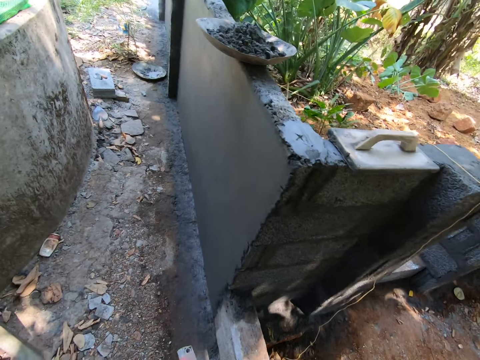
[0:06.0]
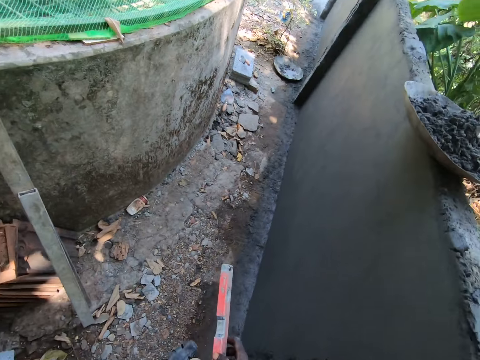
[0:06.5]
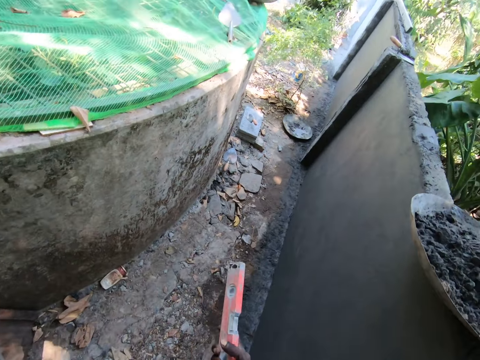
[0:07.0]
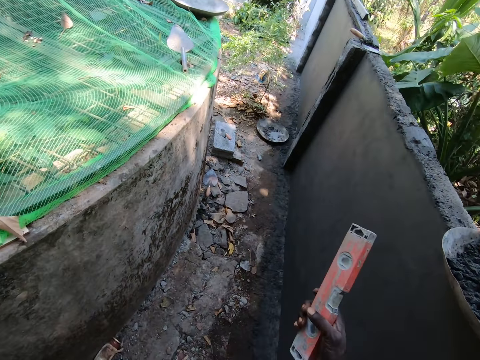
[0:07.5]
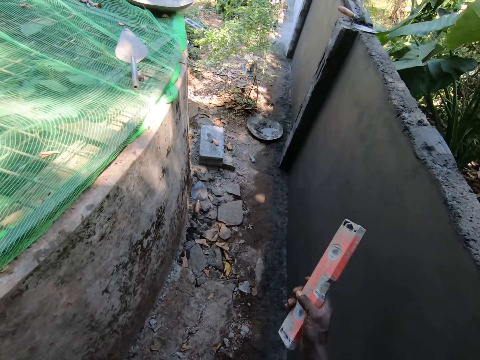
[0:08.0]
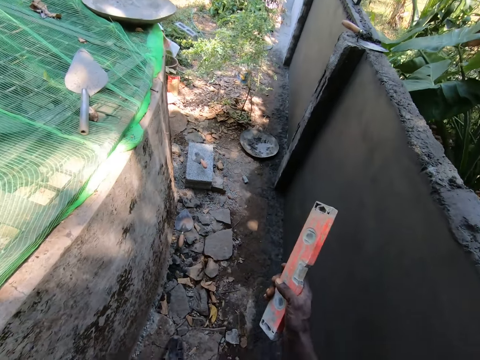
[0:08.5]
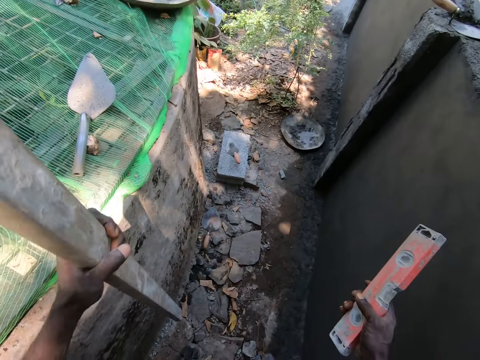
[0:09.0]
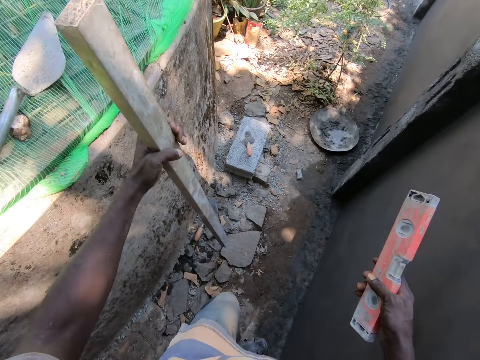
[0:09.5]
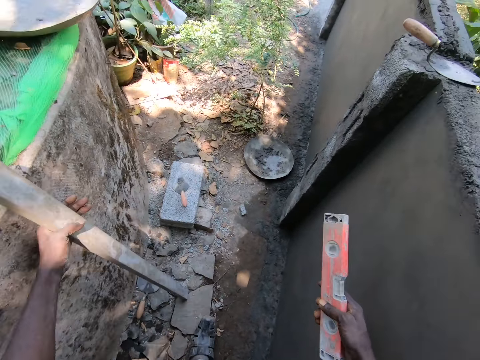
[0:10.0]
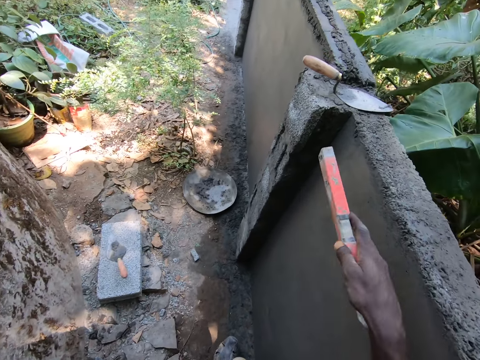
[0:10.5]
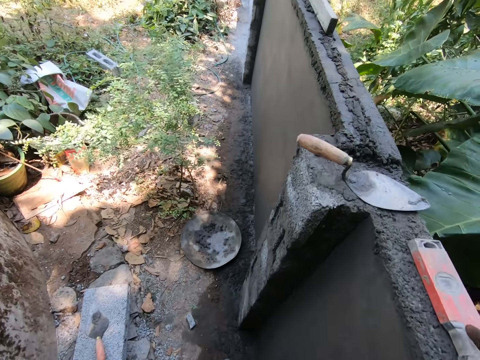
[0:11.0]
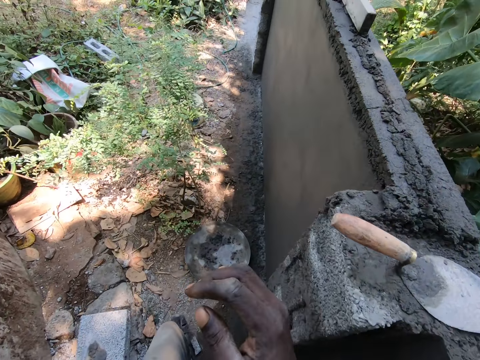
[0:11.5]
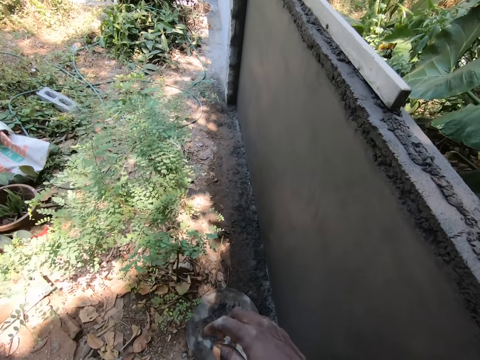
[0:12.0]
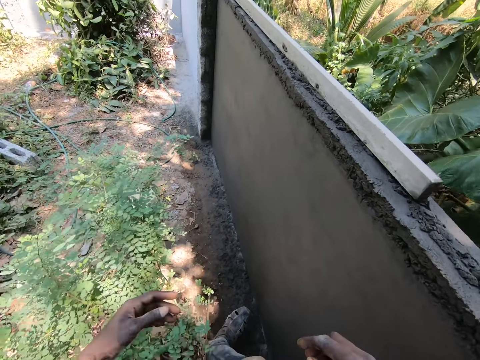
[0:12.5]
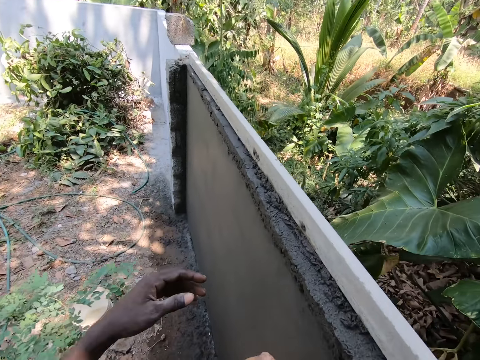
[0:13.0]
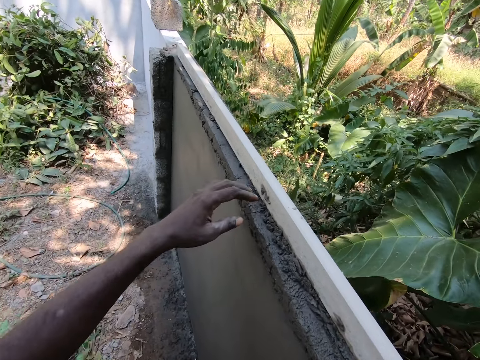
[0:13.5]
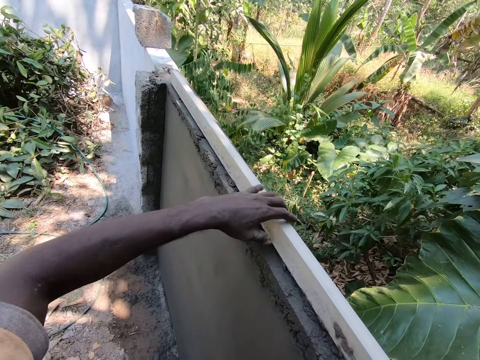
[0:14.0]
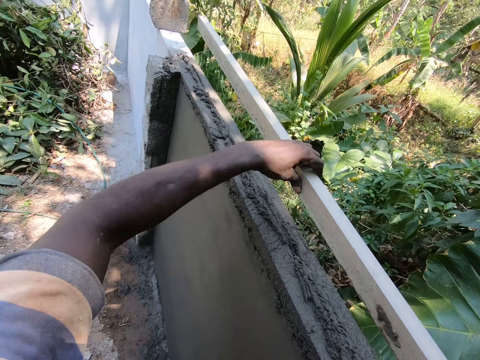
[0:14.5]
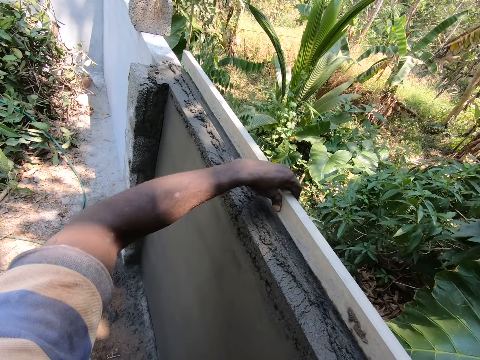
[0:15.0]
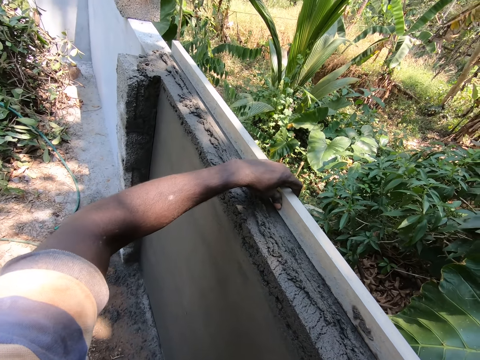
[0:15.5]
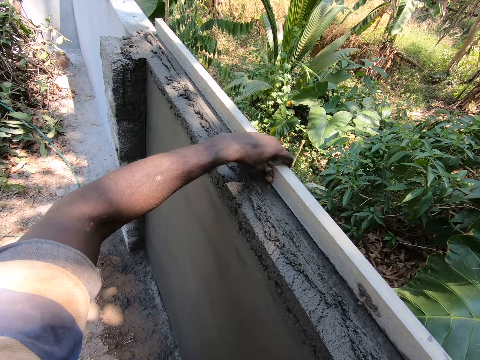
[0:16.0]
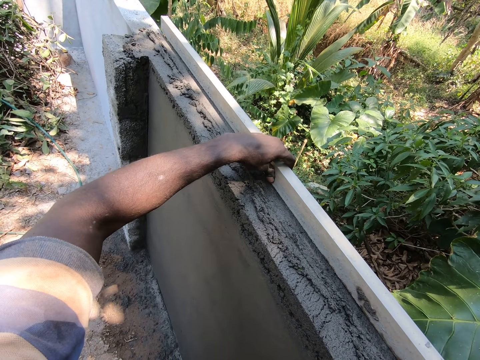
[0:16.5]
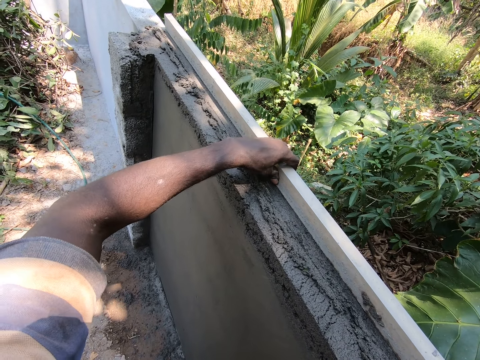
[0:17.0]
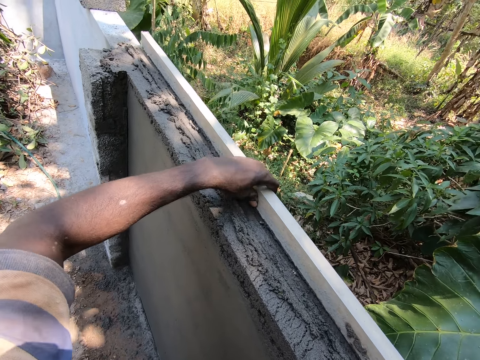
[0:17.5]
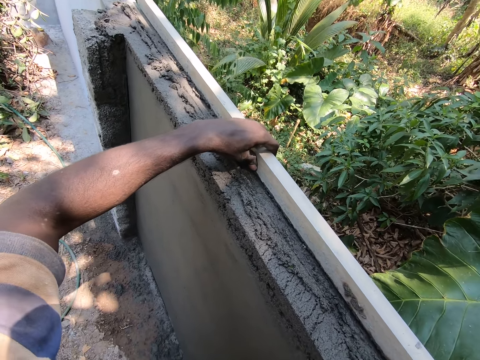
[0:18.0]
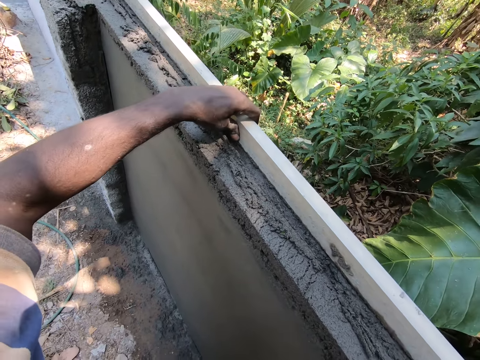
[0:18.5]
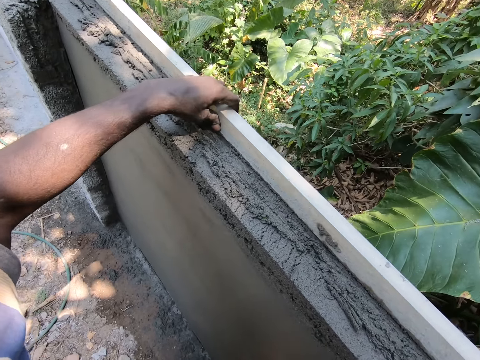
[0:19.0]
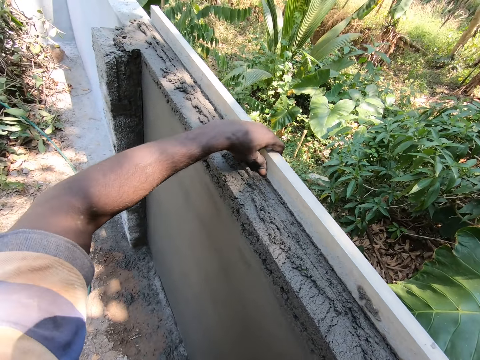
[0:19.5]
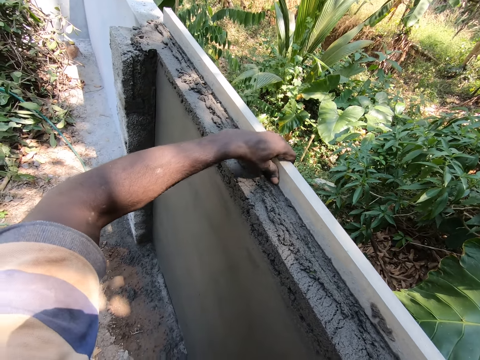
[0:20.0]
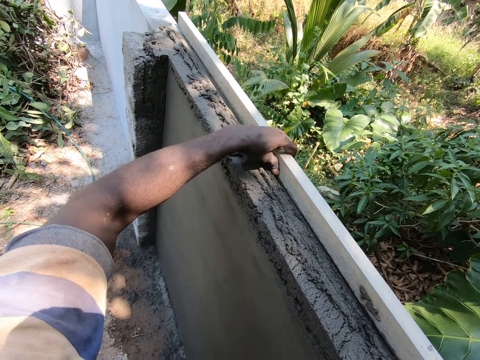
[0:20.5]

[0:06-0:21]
The camera wearer walks around the construction site. They hold the level, hold a metal bar, and place wood on the ground. They place the level on the wall. They walk around the construction site. They move the metal bar and level the mortar on the wall with the metal bar.

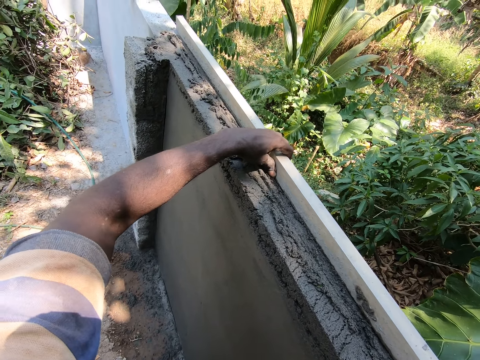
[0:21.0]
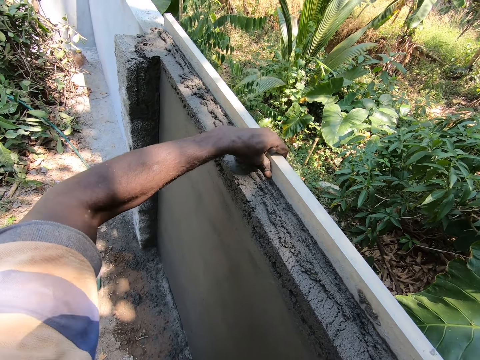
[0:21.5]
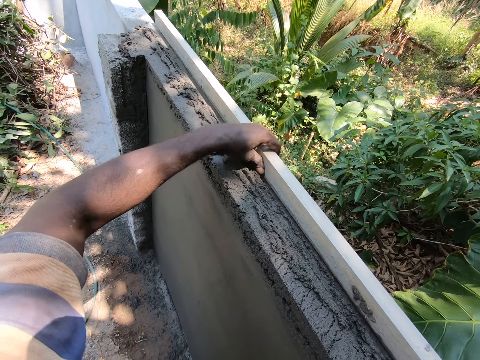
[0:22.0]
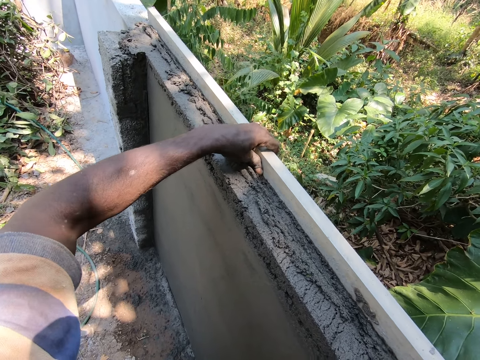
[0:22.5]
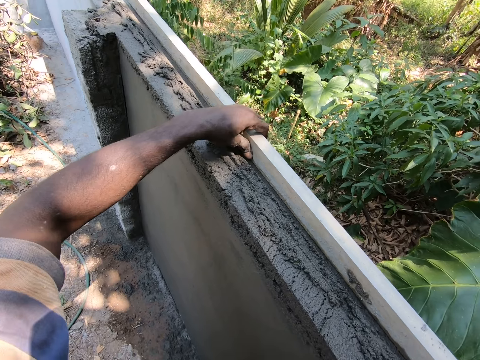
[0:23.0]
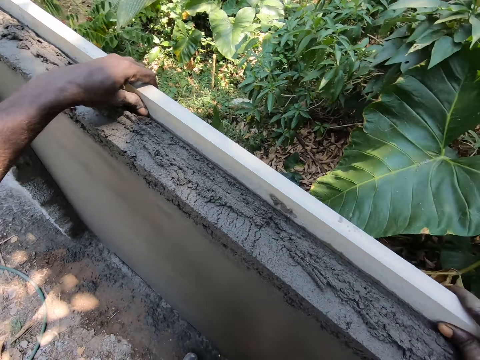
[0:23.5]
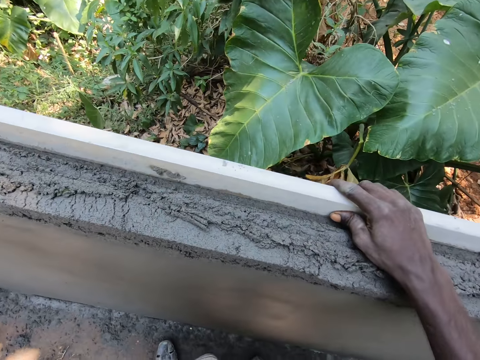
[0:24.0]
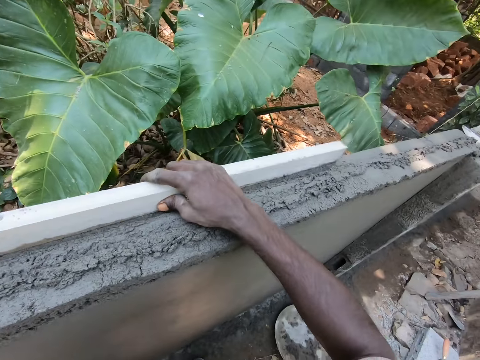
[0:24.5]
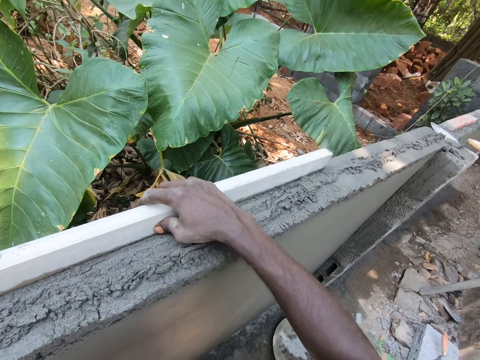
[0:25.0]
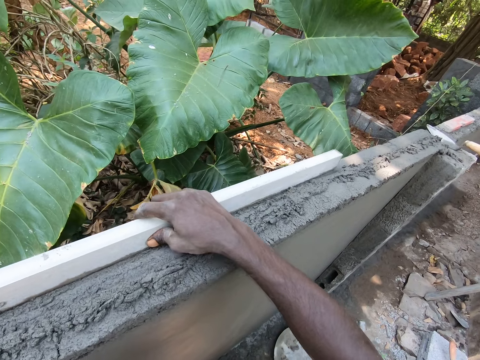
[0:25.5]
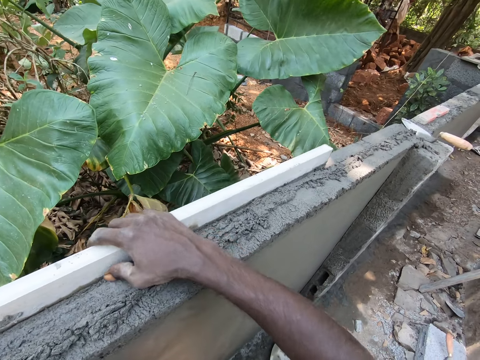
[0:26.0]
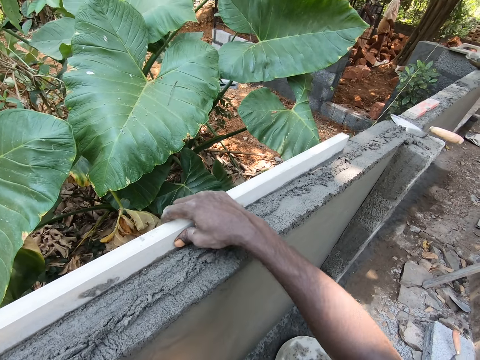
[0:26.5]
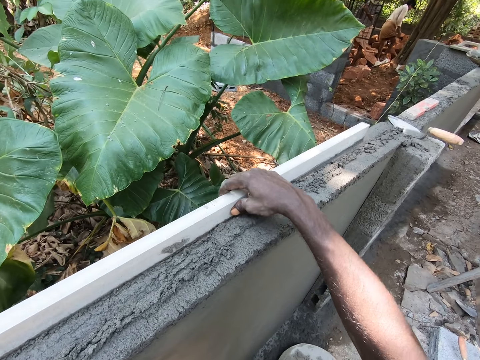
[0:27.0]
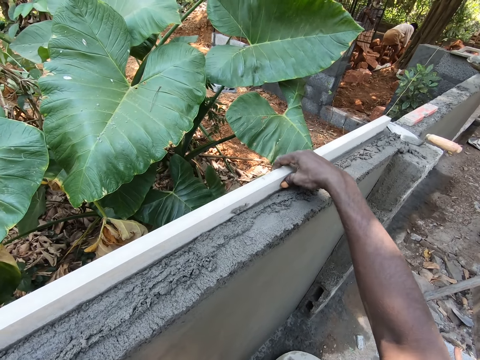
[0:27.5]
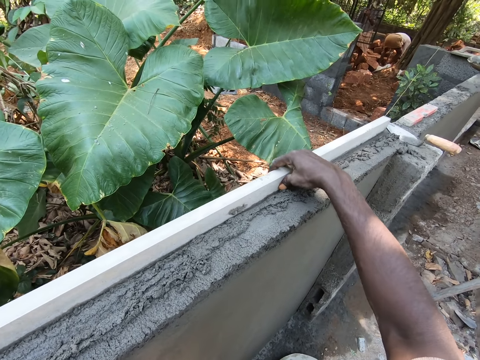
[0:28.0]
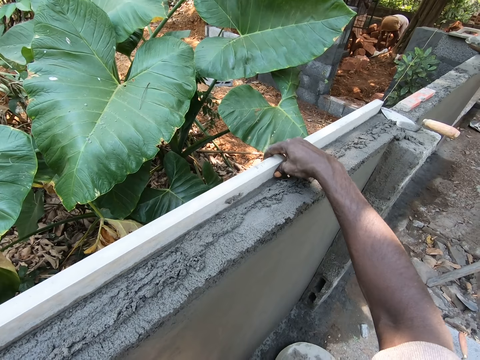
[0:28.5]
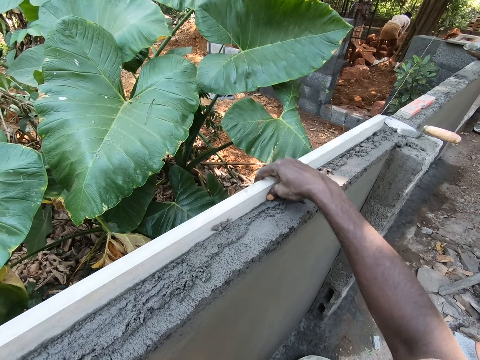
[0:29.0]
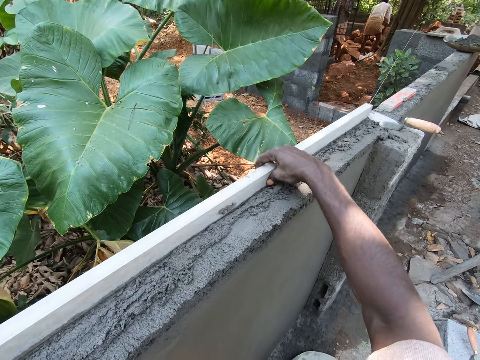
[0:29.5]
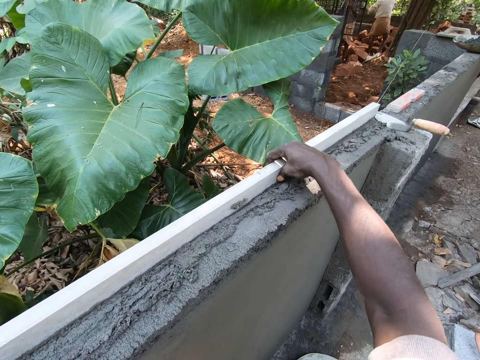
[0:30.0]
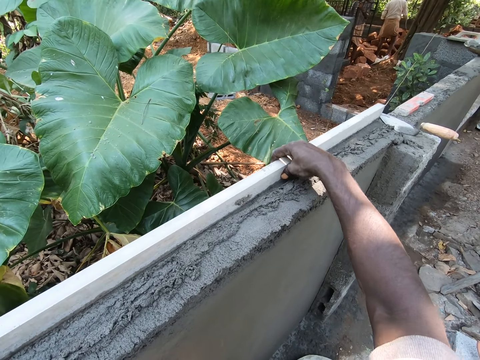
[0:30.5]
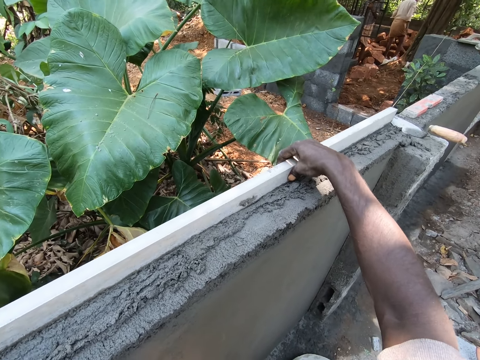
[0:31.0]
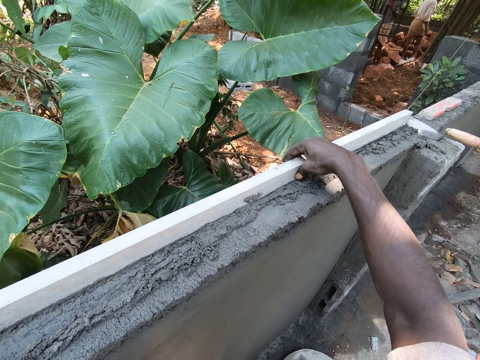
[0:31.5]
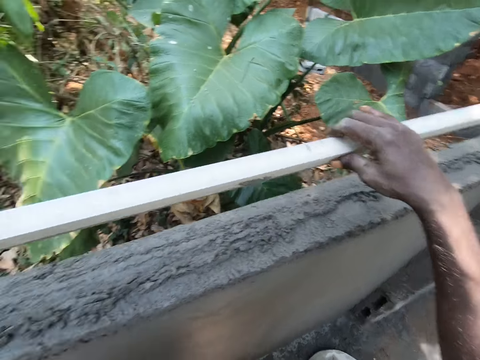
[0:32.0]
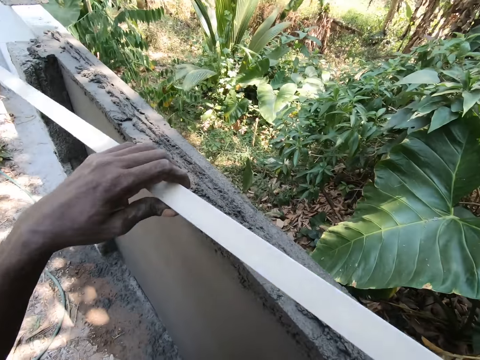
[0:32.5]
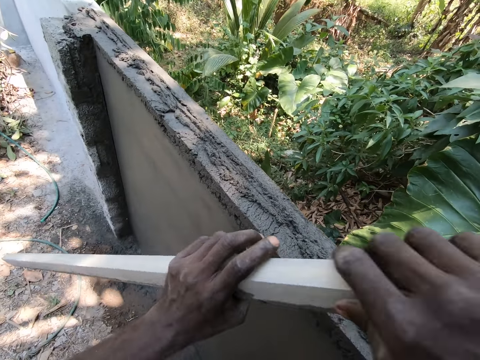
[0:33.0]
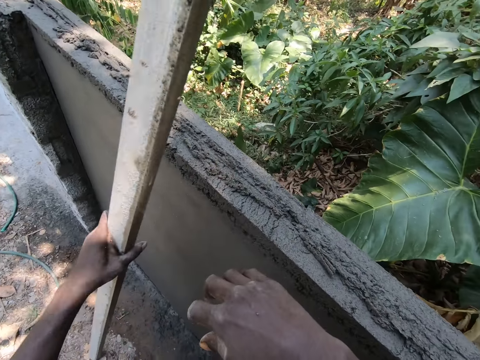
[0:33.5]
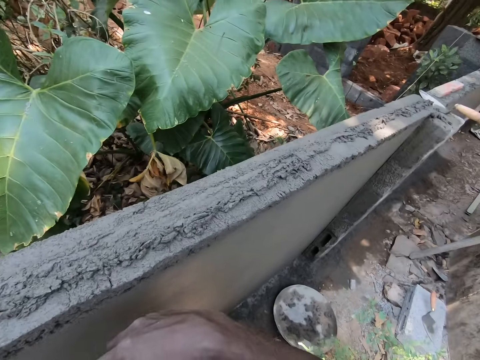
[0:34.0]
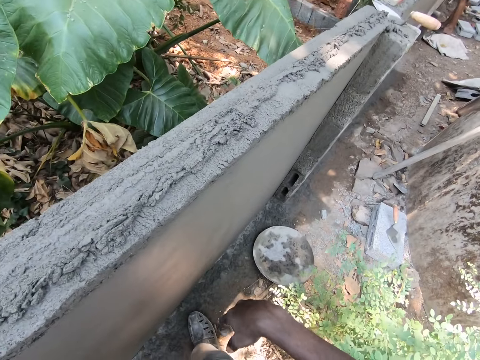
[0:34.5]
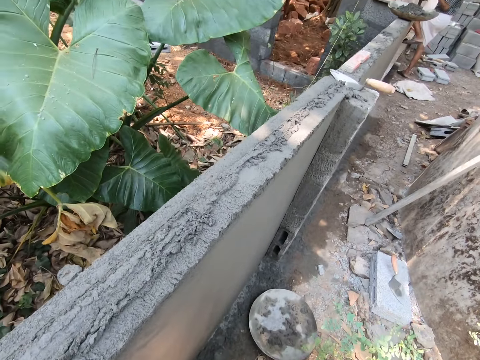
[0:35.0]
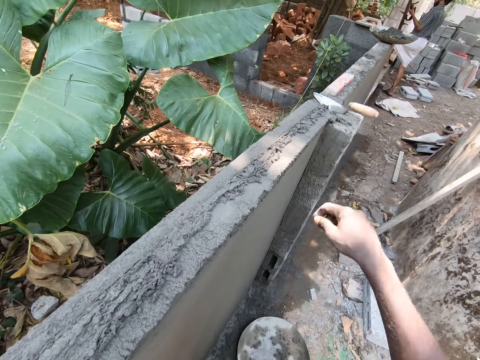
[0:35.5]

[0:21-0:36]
The camera wearer lifts the metal bar and places the metal bar on the ground. They turn around and look around the construction site.
